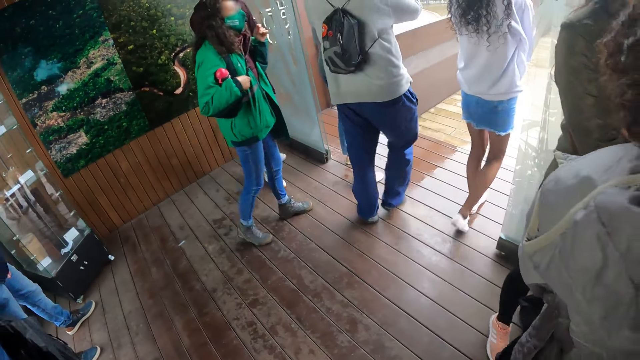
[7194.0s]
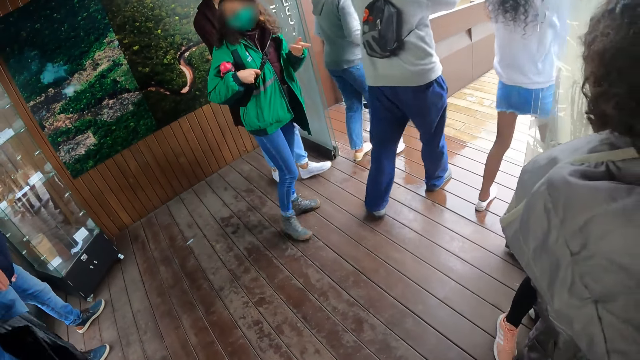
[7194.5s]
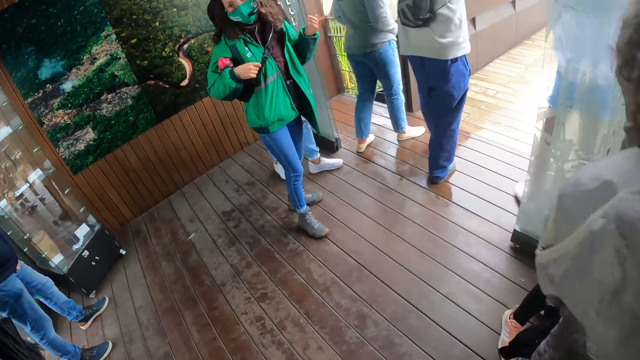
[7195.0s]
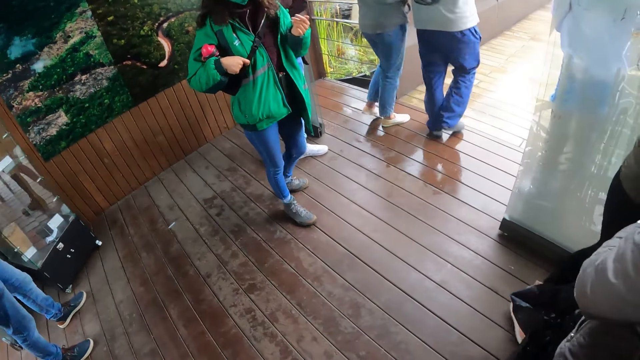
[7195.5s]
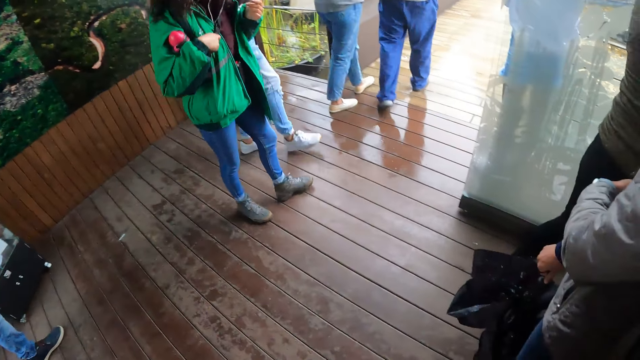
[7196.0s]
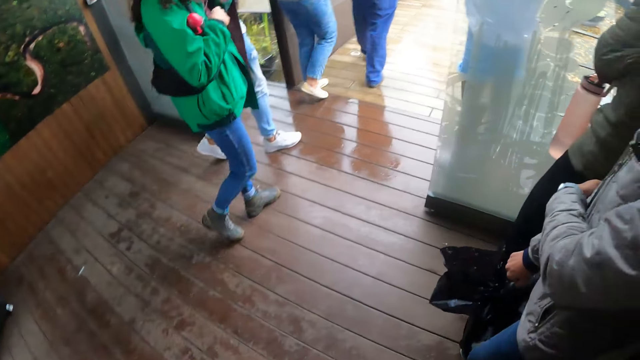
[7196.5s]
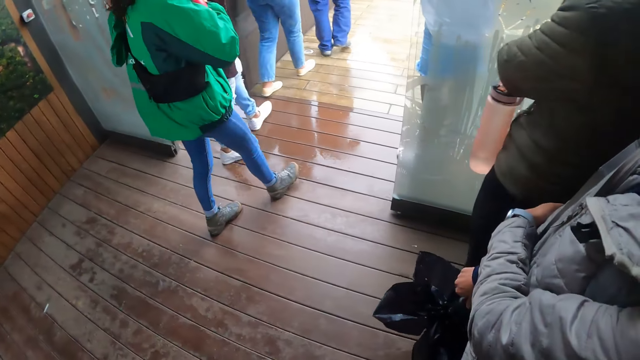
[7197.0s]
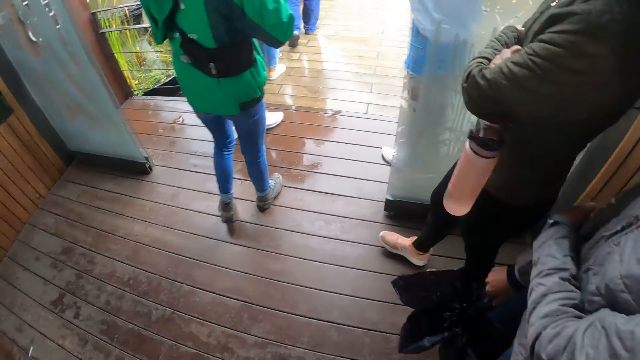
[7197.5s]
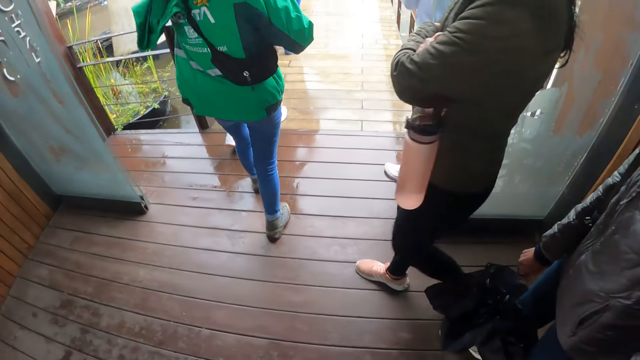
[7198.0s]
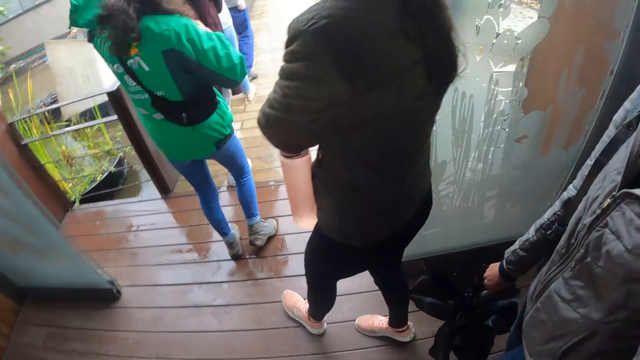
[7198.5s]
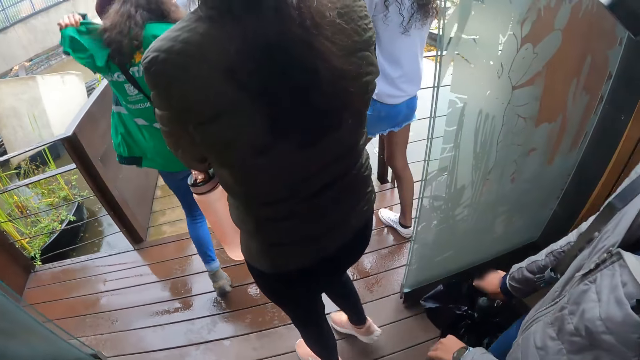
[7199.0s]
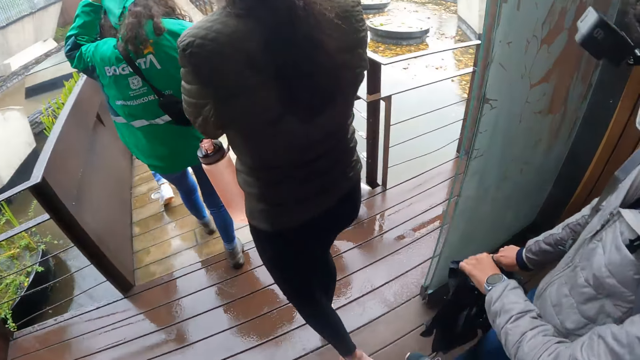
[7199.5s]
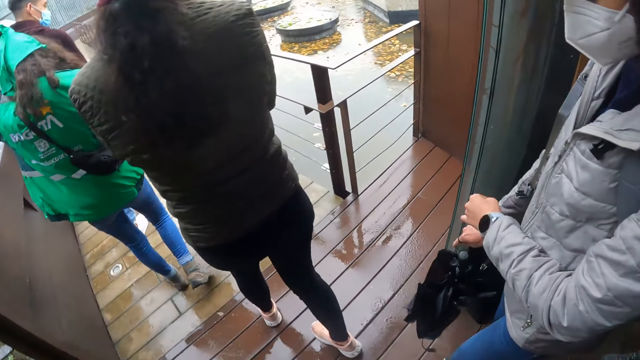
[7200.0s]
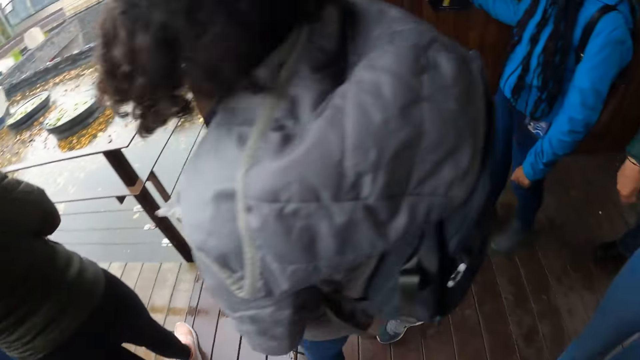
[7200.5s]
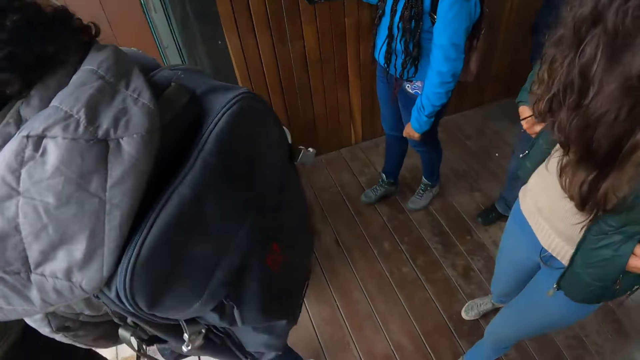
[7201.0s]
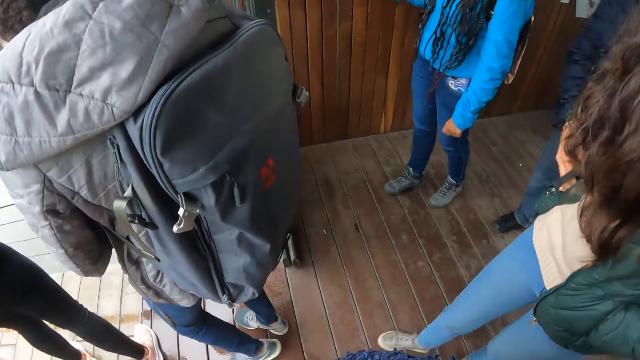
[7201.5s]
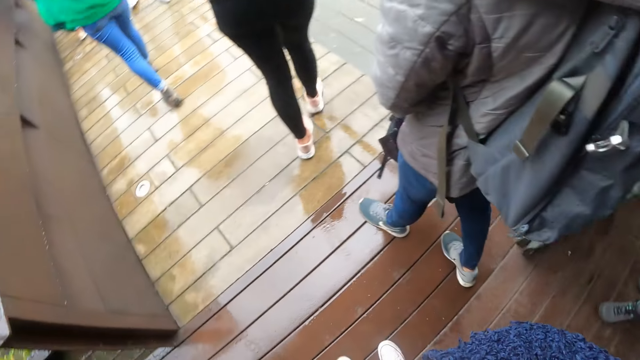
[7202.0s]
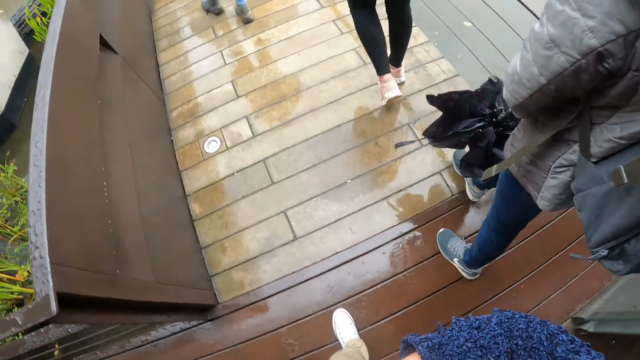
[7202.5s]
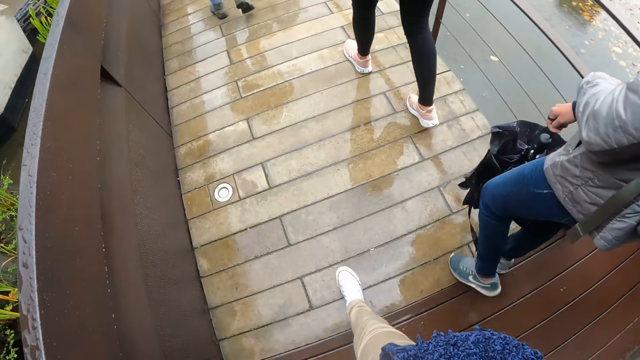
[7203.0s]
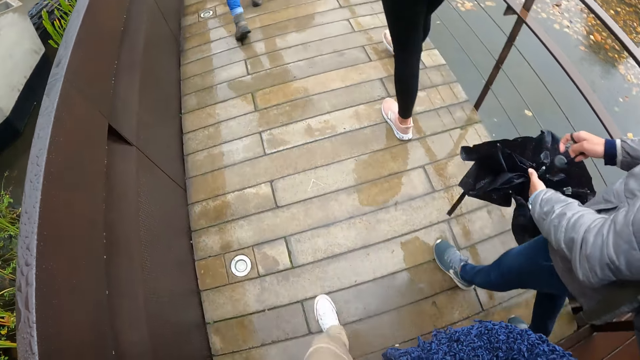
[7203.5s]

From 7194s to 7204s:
The camera wearer walks in the museum with the group of people.

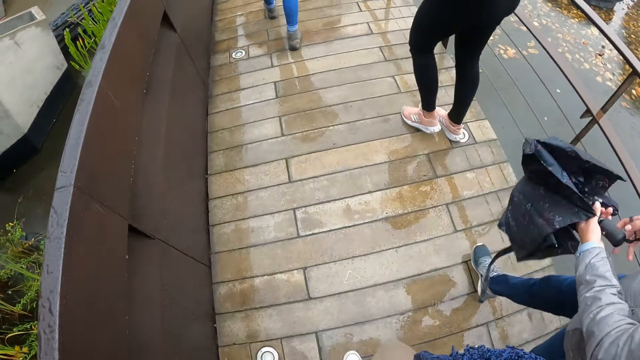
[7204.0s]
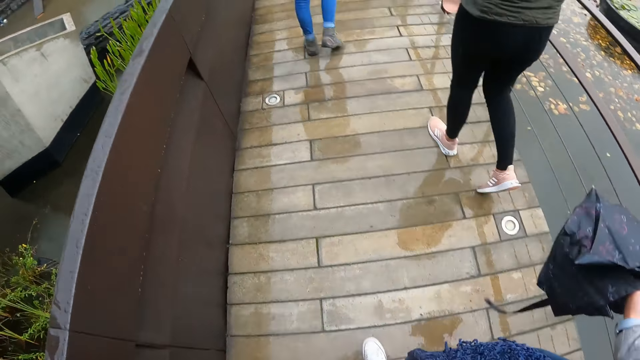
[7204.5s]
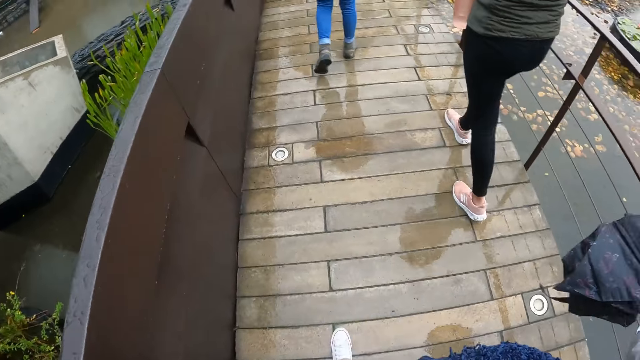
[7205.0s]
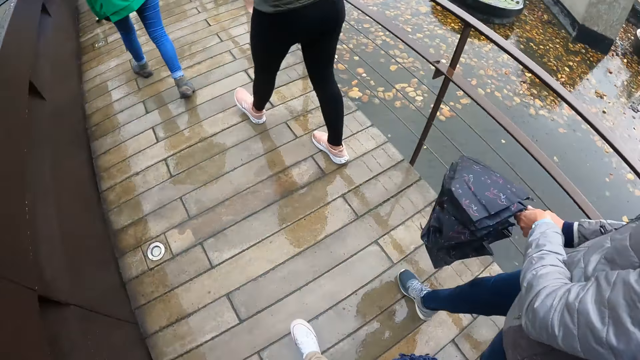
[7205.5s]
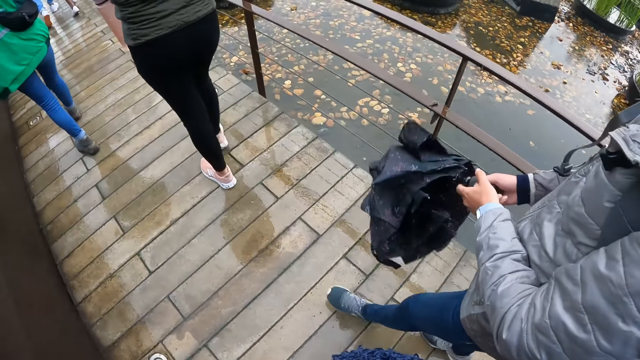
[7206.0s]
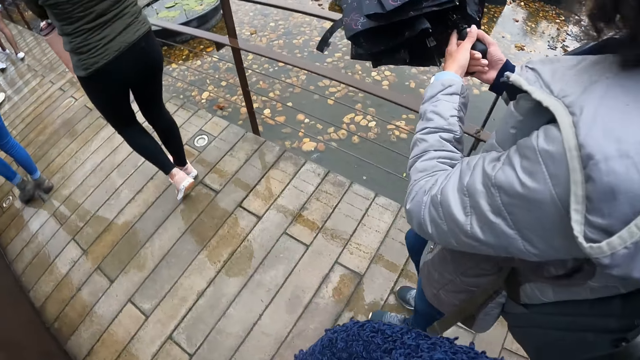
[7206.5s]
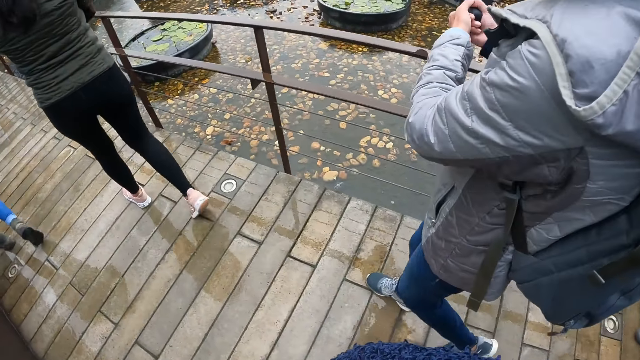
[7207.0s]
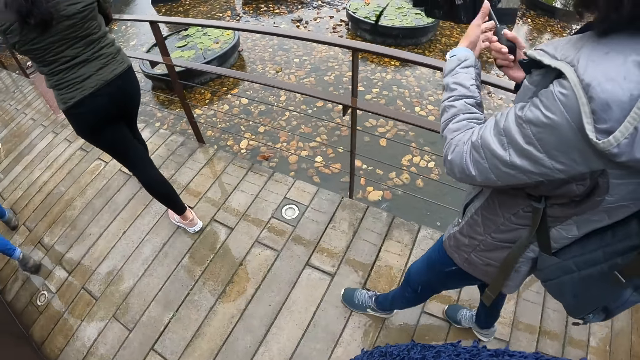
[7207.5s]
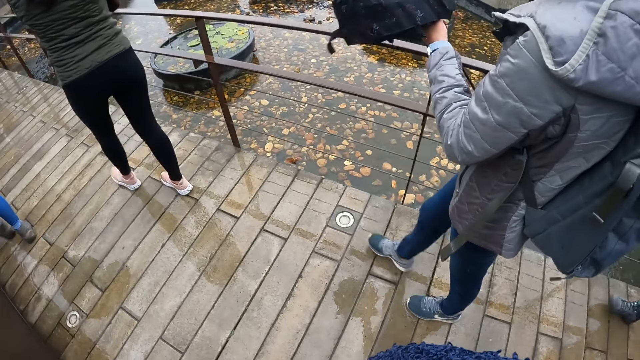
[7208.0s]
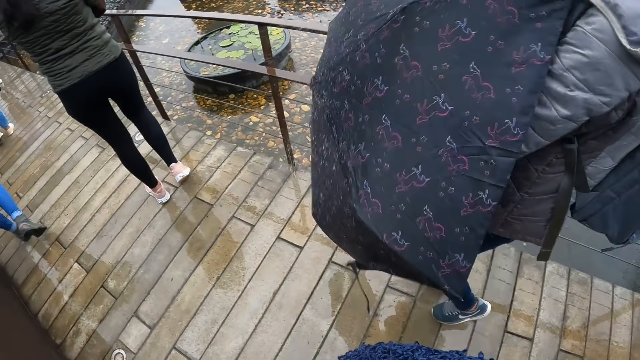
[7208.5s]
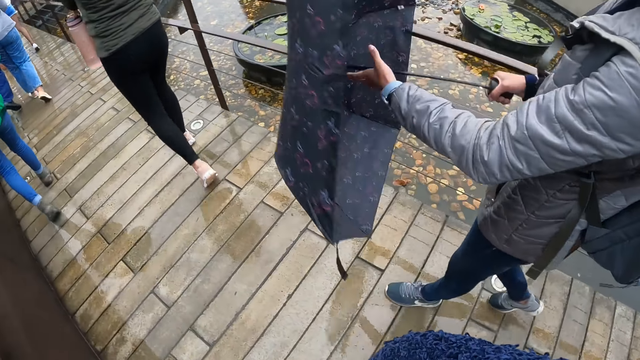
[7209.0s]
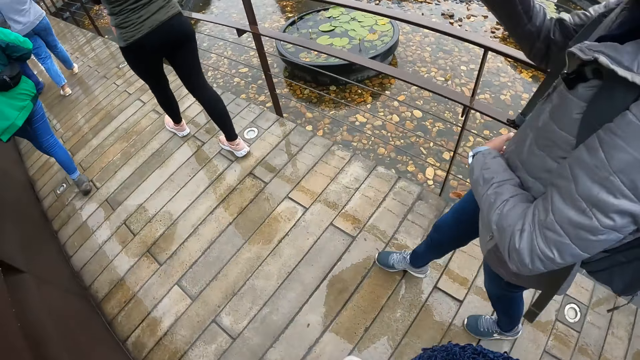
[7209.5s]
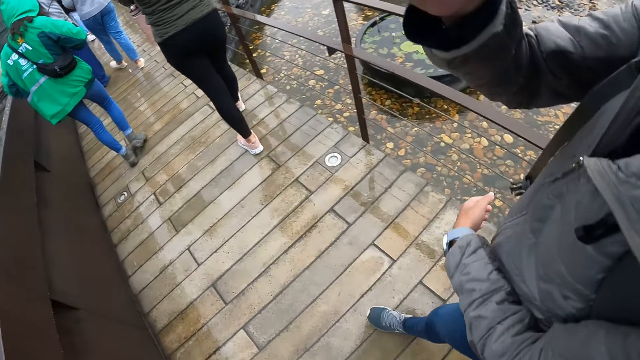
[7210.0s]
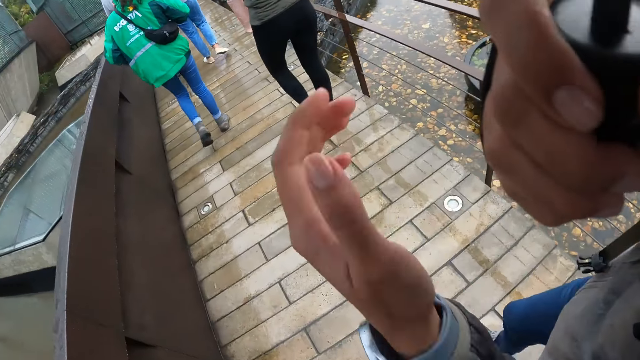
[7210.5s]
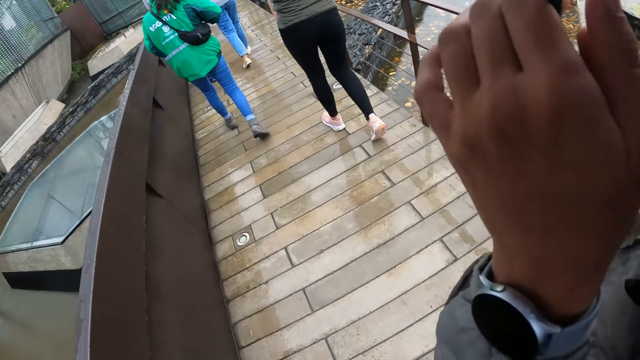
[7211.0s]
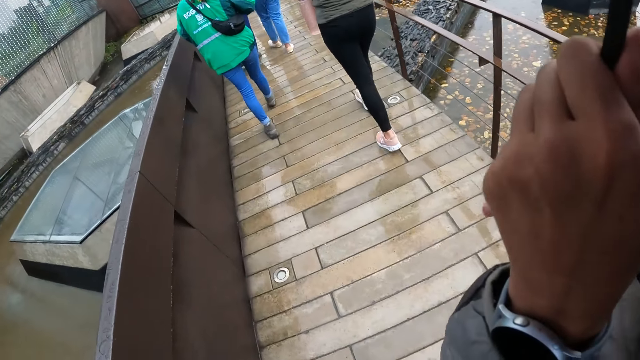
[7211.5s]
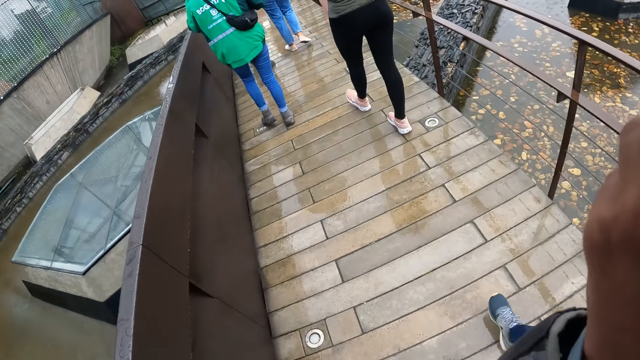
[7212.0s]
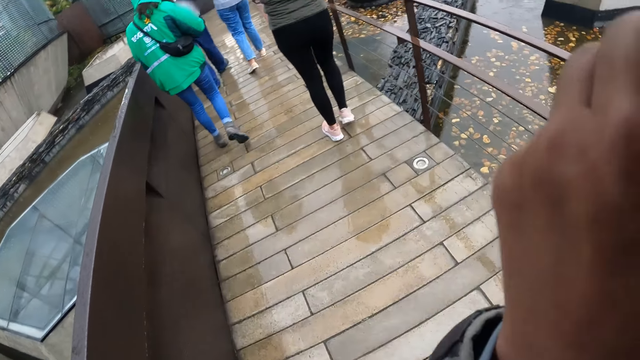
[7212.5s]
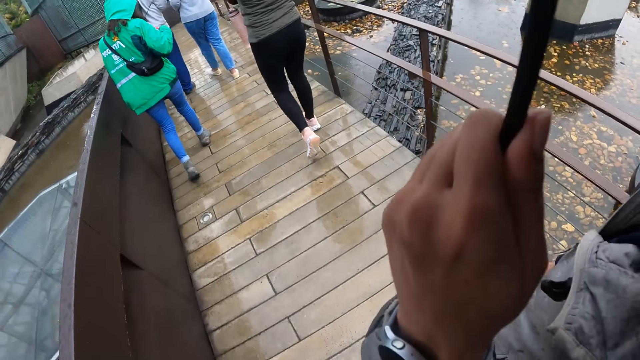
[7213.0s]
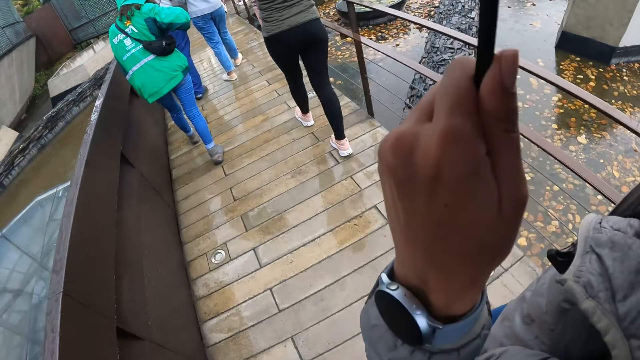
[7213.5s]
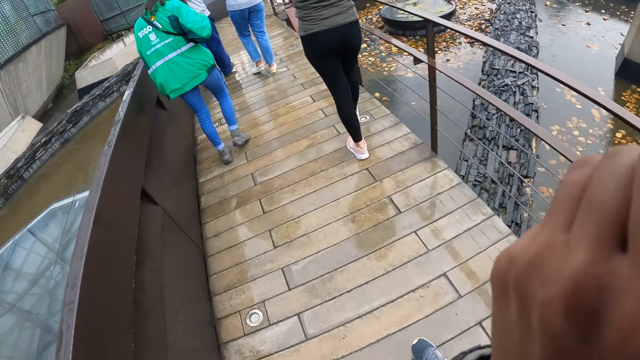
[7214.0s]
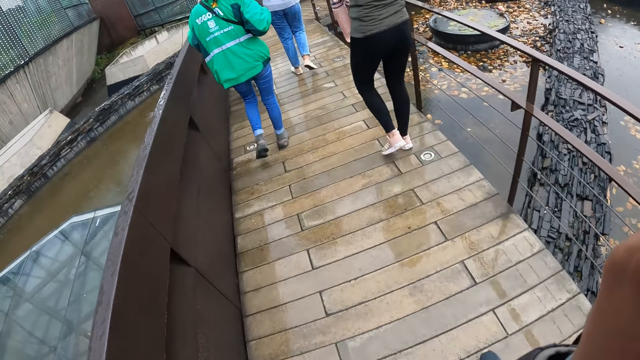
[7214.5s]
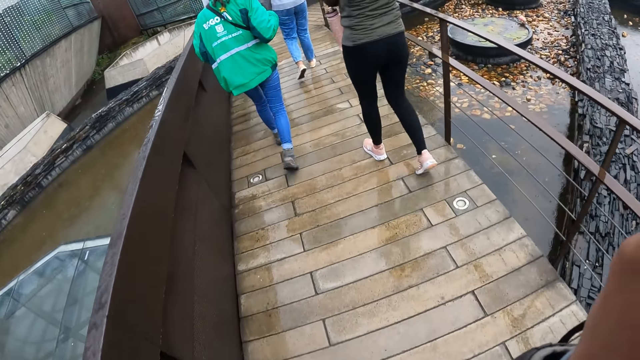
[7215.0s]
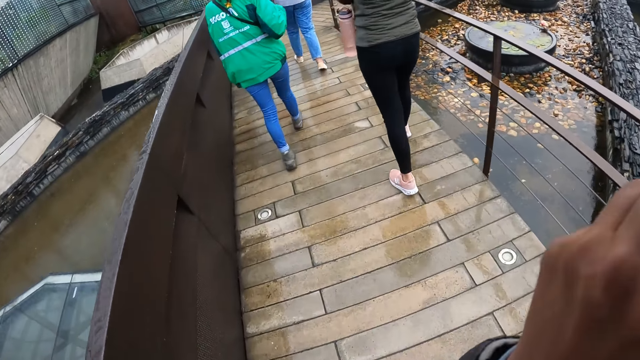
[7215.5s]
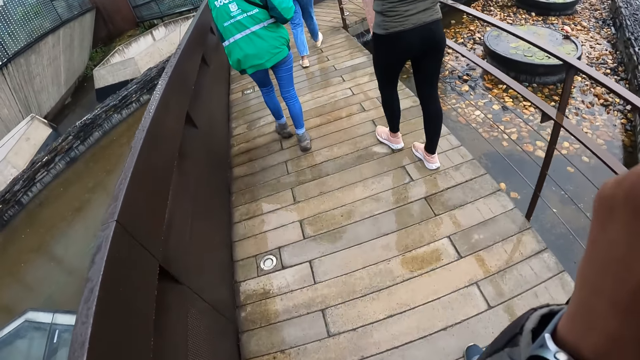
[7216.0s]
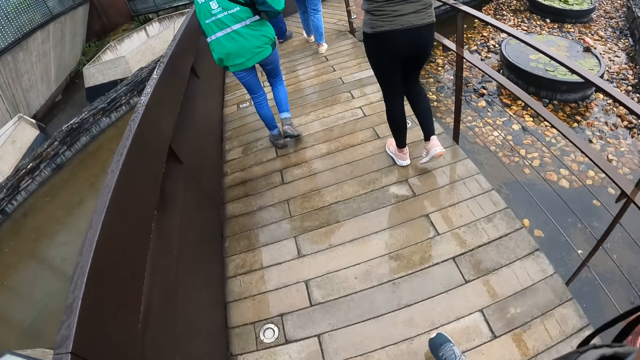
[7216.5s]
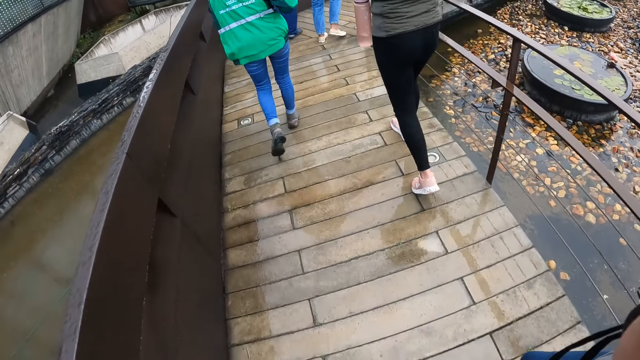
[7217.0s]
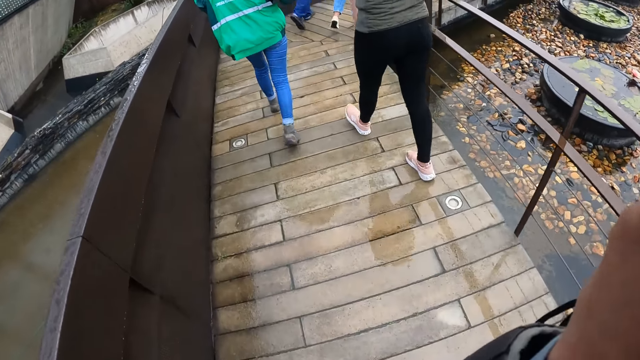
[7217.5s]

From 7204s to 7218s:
The woman opens an umbrella with both hands. She holds the umbrella with both hands and removes her hand from the umbrella. The camera wearer walks.
